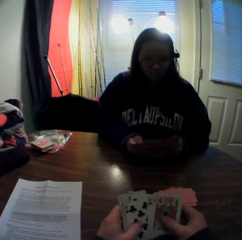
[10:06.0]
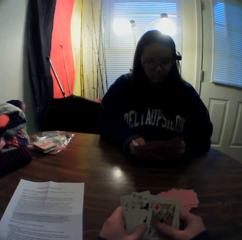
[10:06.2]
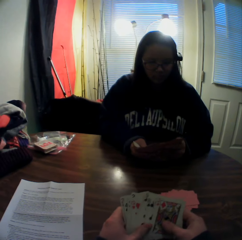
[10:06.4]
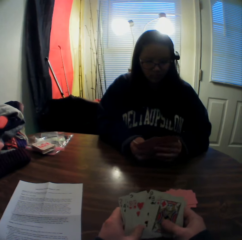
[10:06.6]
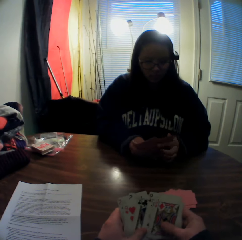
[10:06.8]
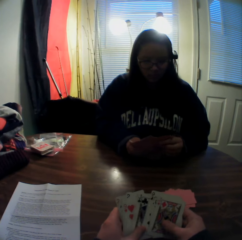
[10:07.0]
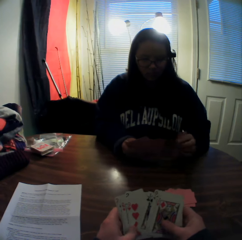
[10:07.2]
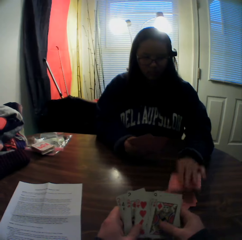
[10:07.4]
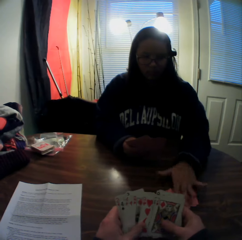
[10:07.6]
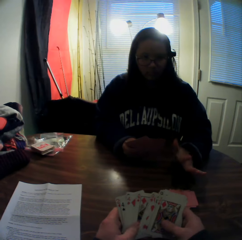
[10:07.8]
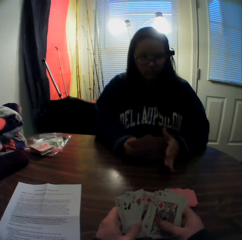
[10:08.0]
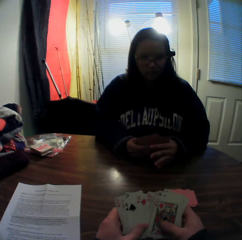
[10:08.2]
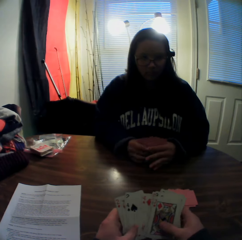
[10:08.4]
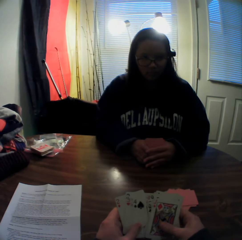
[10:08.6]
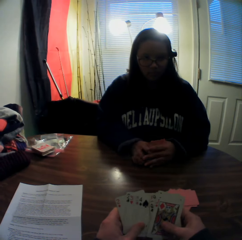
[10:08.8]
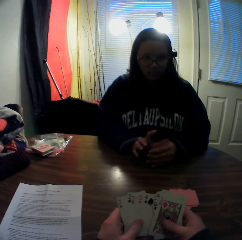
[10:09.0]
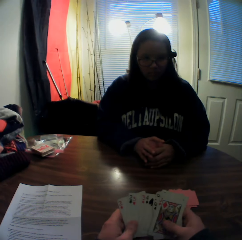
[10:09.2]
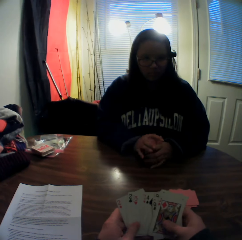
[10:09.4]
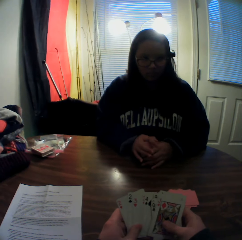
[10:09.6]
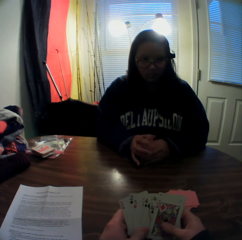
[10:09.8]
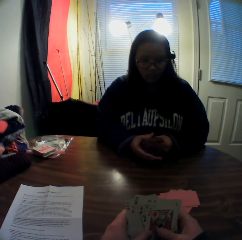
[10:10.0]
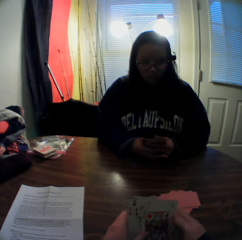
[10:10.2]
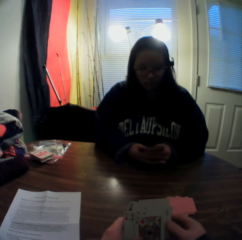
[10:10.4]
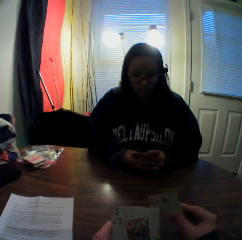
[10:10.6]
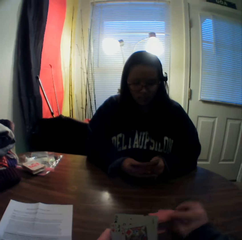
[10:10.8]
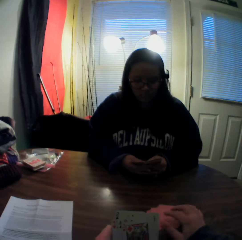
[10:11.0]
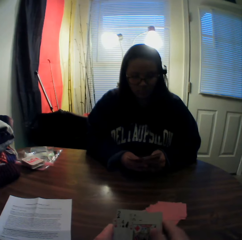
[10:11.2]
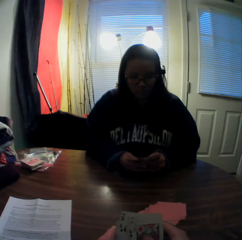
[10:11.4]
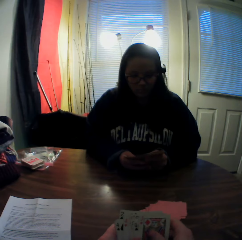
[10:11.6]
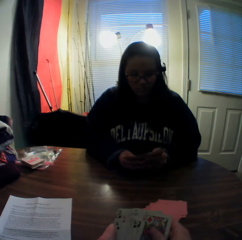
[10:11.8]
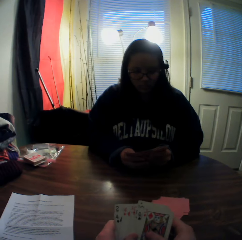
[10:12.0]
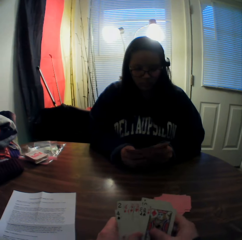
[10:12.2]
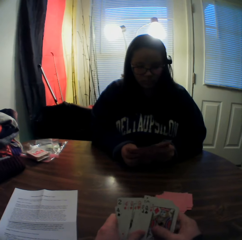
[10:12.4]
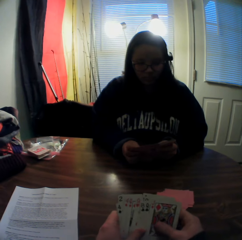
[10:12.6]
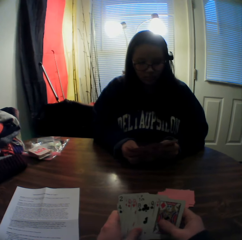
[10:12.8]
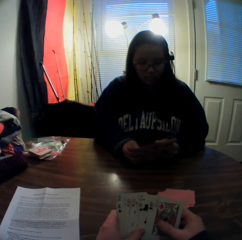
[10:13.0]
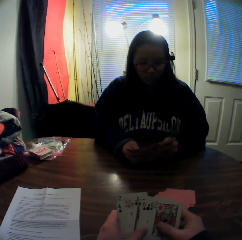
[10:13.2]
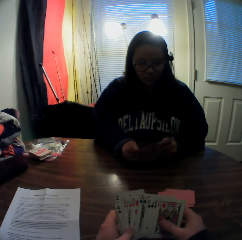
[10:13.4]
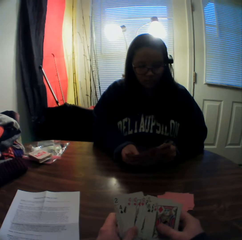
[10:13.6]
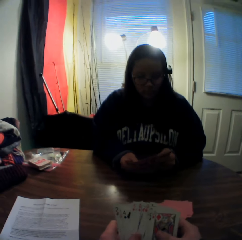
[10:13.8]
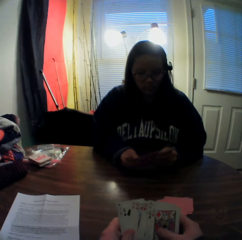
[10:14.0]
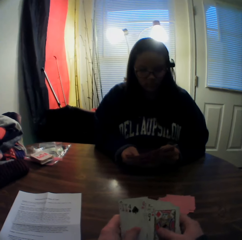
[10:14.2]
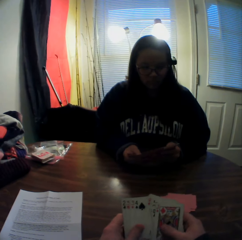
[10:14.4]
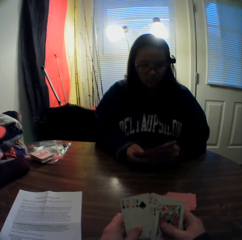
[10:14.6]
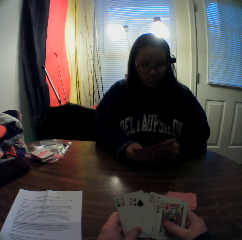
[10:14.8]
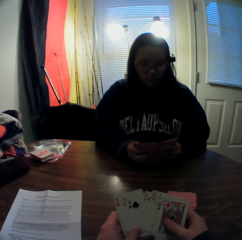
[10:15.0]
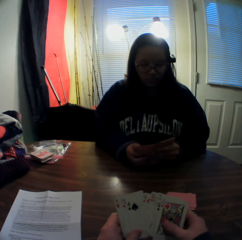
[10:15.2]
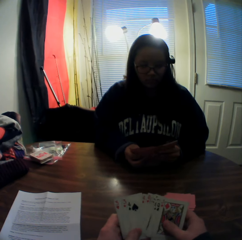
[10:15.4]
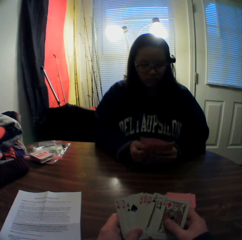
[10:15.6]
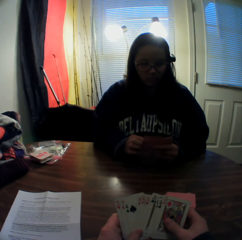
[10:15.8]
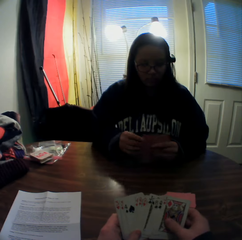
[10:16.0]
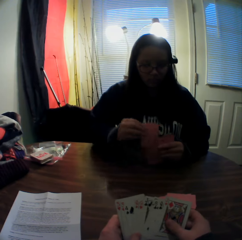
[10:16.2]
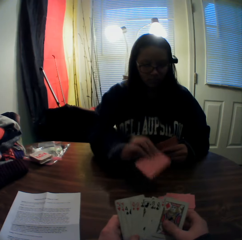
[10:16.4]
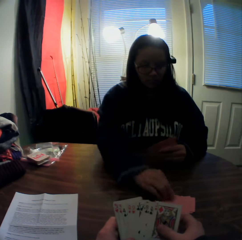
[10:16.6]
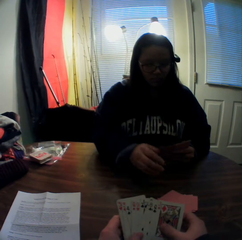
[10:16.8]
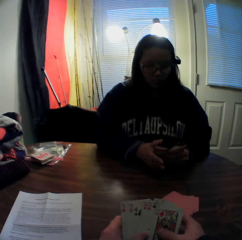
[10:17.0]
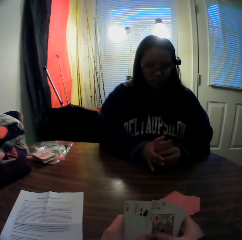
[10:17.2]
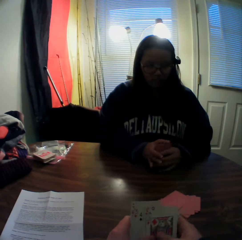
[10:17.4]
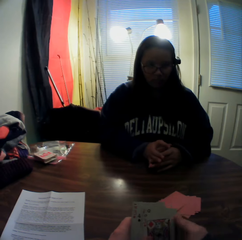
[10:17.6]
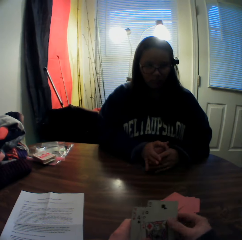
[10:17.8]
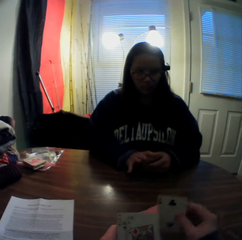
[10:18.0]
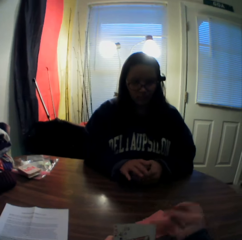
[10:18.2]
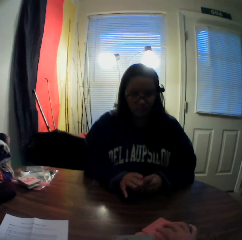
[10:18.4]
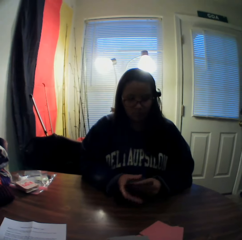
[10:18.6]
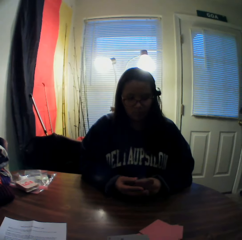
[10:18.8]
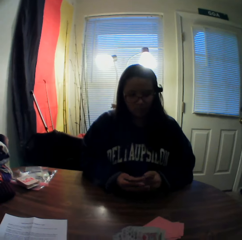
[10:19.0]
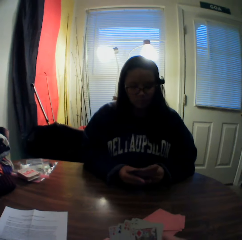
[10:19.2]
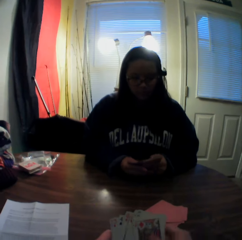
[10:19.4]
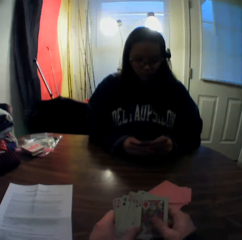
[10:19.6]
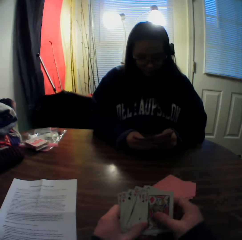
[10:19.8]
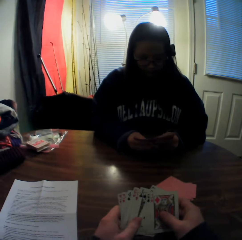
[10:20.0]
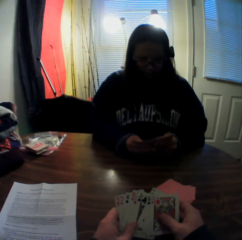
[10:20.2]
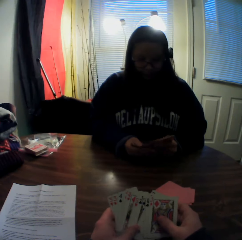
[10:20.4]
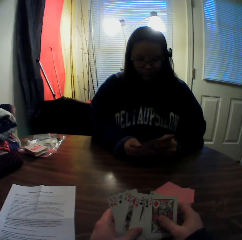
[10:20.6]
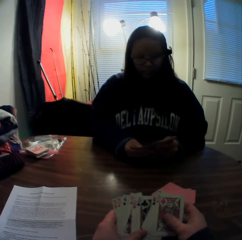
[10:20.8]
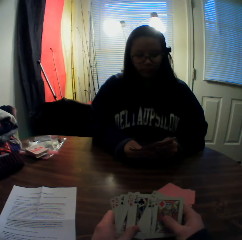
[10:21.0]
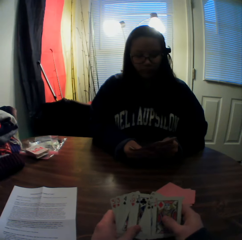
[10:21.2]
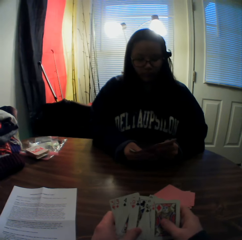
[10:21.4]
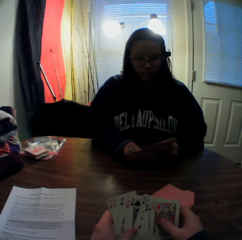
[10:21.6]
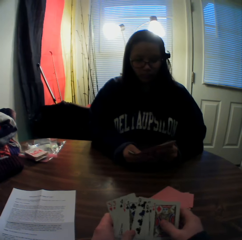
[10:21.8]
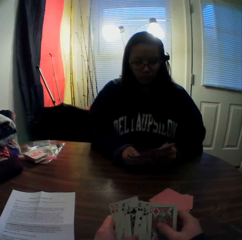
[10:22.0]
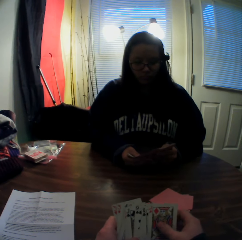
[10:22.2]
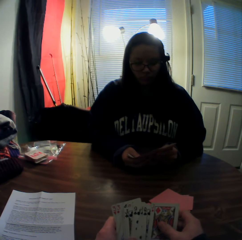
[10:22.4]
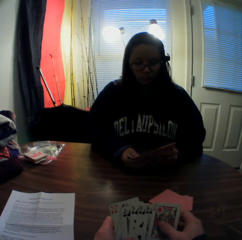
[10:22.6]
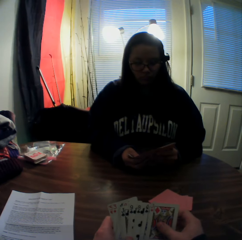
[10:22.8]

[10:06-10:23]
The camera wearer inspects the cards in his hands. The woman picks a card from the stack of cards in her hands with her left hand. The woman places the card onto the stack of cards on the table. The woman gathers the stack of cards in her hands. The woman spreads the cards in her hands. The camera wearer picks a card from the stack of cards in his hands with his right hand. He places the card onto the stack of cards on the table. He flips through the stack of cards in his hands. The woman flips through the stack of cards in her hands. The camera wearer stares at the woman. He inspects the cards in his hands. The woman flips through the stack of cards in her hands. The woman places the card onto the stack of cards on the table. The woman gathers the stack of cards in her hands. The camera wearer inspects the cards in his hands. He picks a card from the stack of cards in his hands with his right hand. He places the card onto the stack of cards on the table. He stares at the woman. The woman spreads the cards in her hands. The woman flips through the stack of cards in her hands. The camera wearer inspects the cards in his hands. He flips through the stack of cards in his hands.

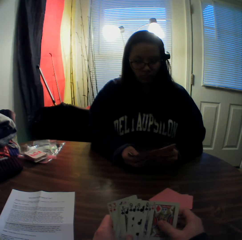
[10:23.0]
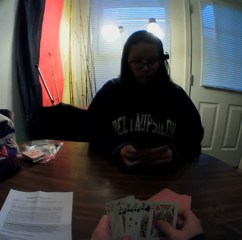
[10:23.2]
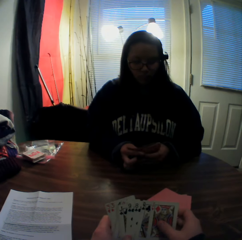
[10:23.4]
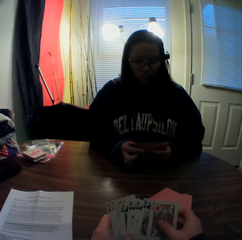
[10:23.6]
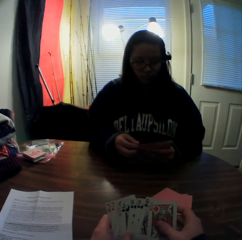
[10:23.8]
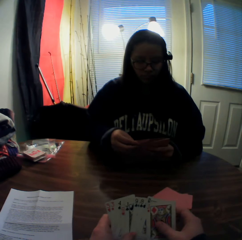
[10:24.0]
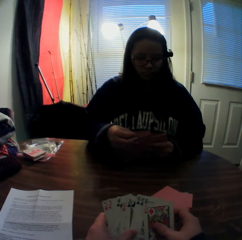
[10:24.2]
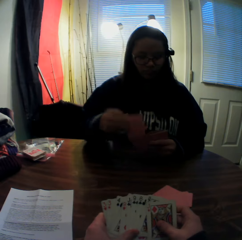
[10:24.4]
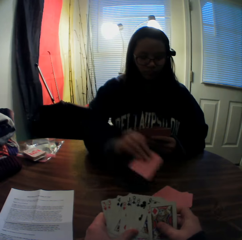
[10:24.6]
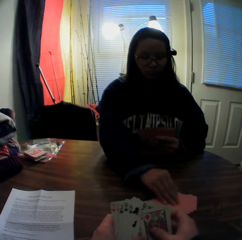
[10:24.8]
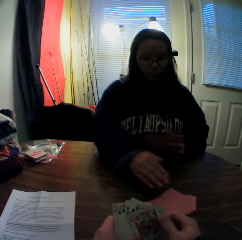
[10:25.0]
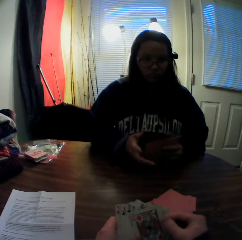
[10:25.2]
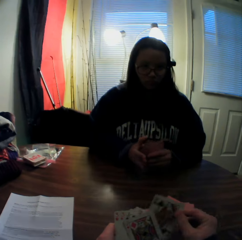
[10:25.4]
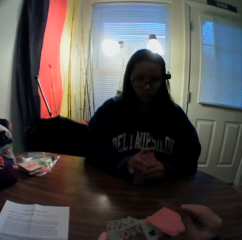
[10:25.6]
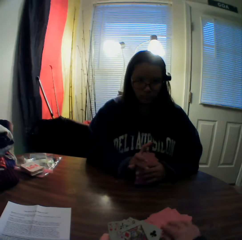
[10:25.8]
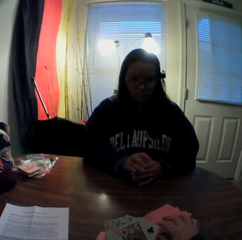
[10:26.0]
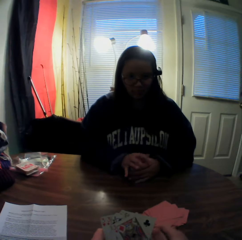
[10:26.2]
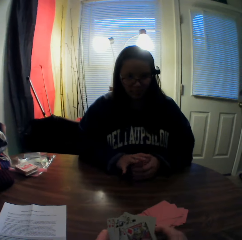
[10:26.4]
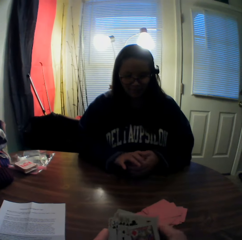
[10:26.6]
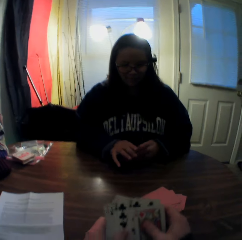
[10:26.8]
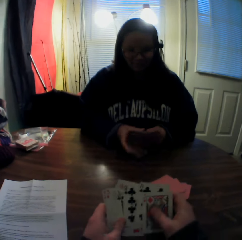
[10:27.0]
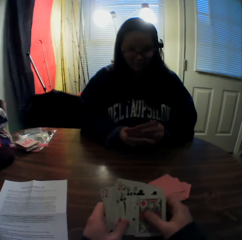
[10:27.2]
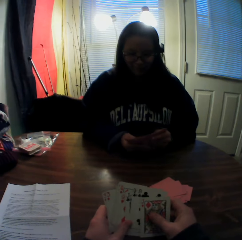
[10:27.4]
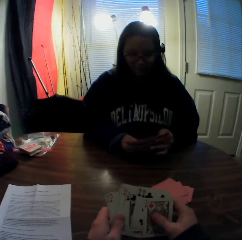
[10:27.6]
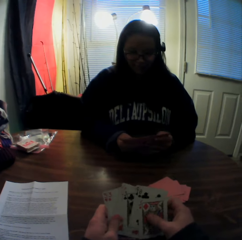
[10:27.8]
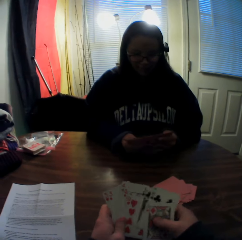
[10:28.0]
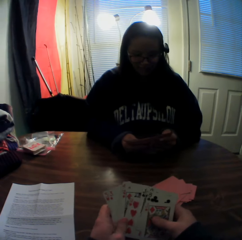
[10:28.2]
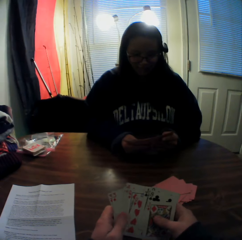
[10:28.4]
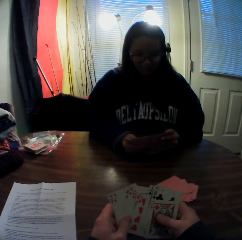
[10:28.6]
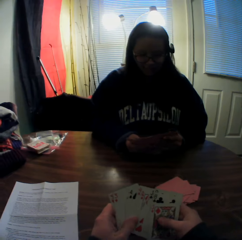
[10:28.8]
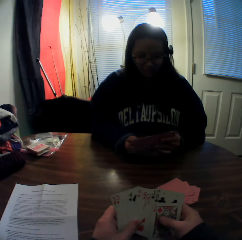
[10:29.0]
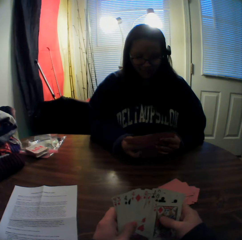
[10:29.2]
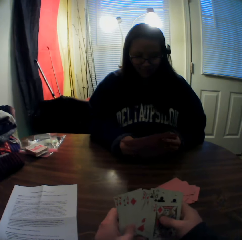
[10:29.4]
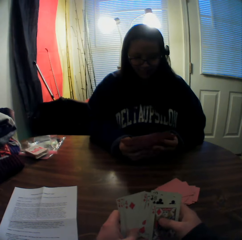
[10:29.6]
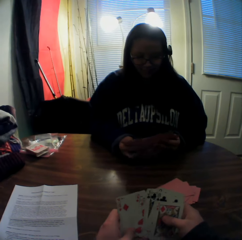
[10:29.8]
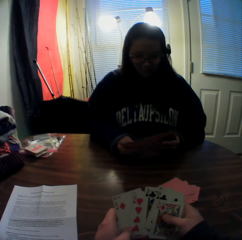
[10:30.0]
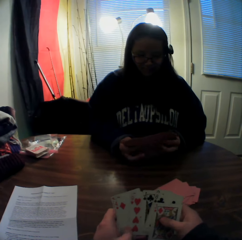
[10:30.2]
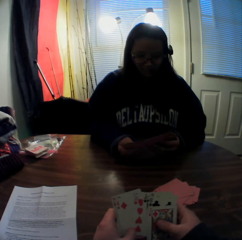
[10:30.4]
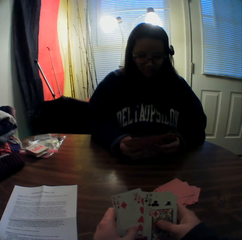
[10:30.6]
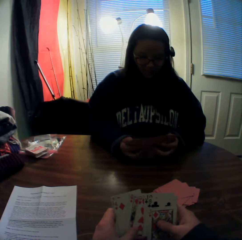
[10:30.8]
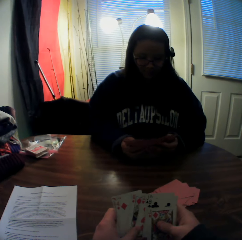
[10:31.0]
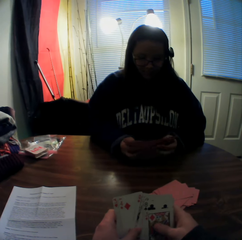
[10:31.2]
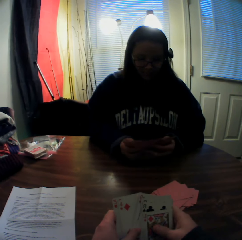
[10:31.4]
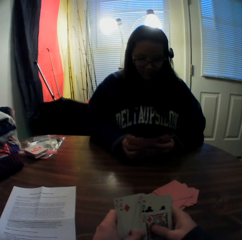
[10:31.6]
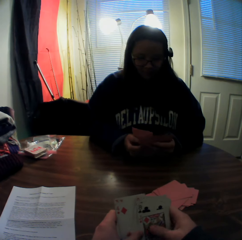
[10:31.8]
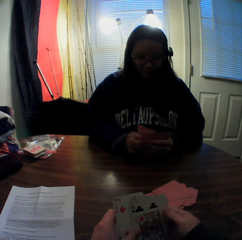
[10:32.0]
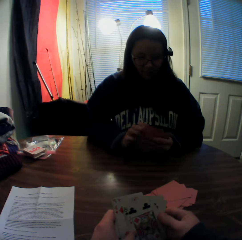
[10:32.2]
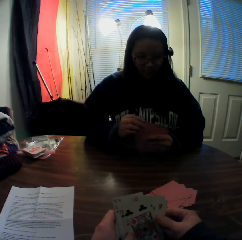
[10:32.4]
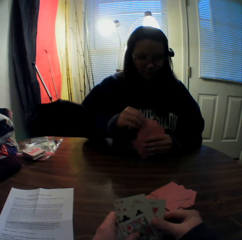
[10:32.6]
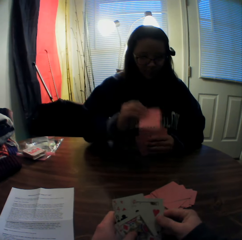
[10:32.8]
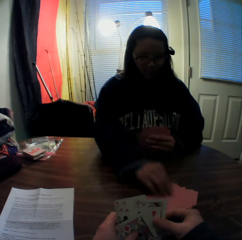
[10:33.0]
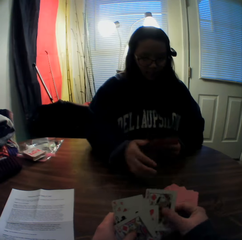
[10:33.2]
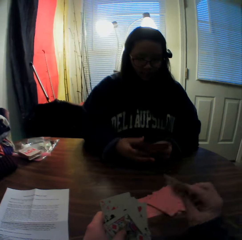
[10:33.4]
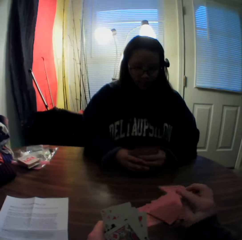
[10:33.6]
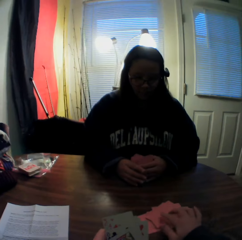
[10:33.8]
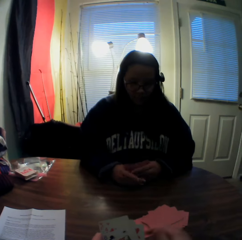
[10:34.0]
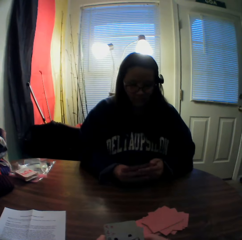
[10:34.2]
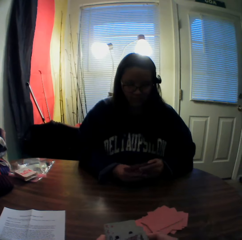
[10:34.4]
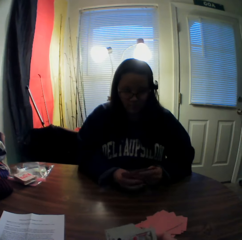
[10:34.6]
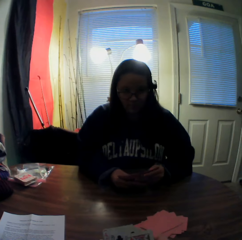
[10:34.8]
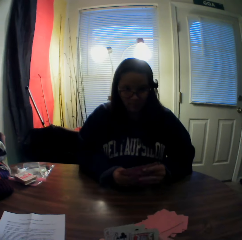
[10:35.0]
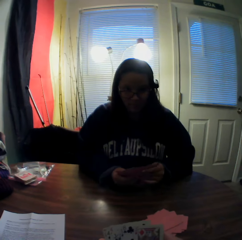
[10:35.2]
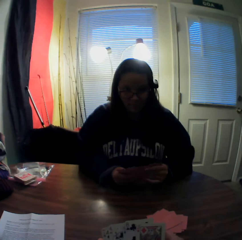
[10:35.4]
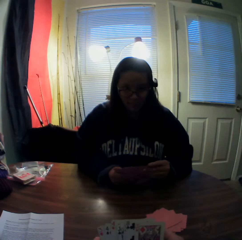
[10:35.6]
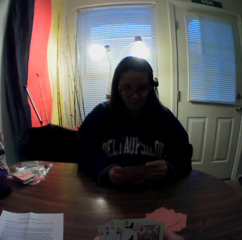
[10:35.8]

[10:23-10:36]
The woman picks a card from the stack of cards in her hands with her right hand. The woman places the card onto the stack of cards on the table. The camera wearer picks a card from the stack of cards in his hands with his right hand. The woman gathers the stack of cards in her hands. The camera wearer places the card onto the stack of cards on the table. The woman spreads the cards in her hands. The camera wearer inspects the cards in his hands. He flips through the stack of cards in his hands. The woman flips through the stack of cards in her hands. The woman picks a card from the stack of cards in her hands with her right hand and places the card onto the stack of cards on the table. The camera wearer picks a card from the stack of cards in his hands with his right hand. He places a card on the table. The woman places the card onto the stack of cards on the table. The camera wearer stares at the woman. The woman flips through the stack of cards in her hands.
